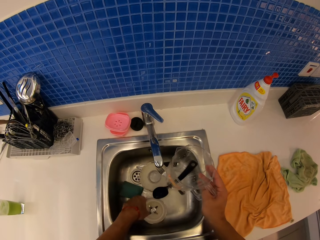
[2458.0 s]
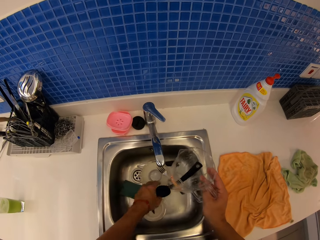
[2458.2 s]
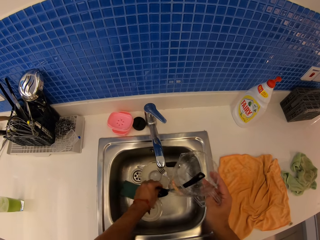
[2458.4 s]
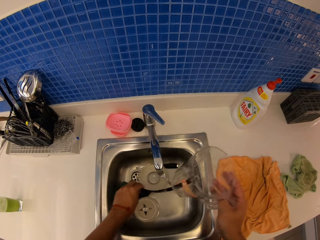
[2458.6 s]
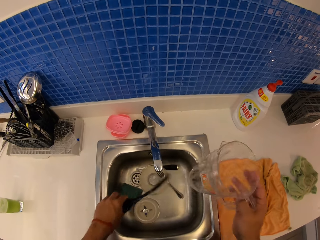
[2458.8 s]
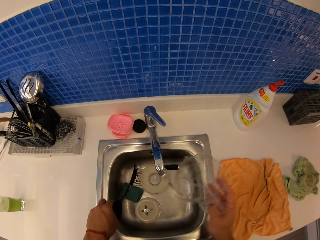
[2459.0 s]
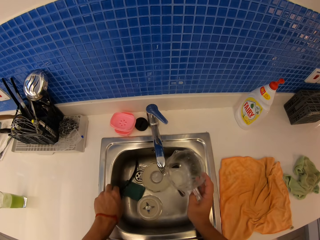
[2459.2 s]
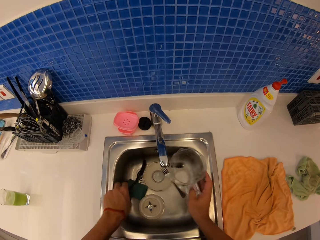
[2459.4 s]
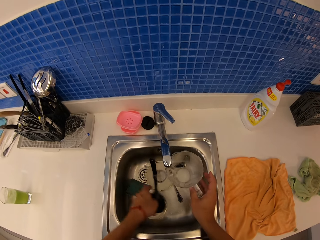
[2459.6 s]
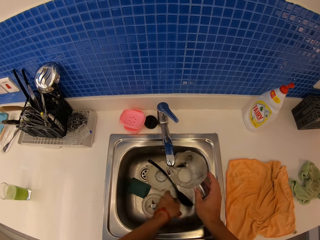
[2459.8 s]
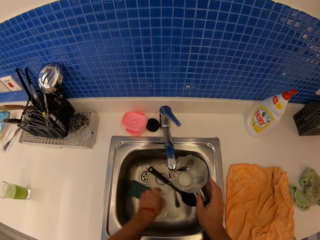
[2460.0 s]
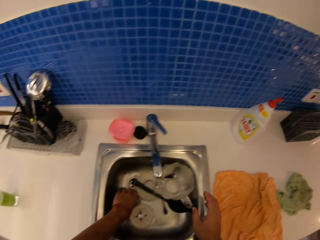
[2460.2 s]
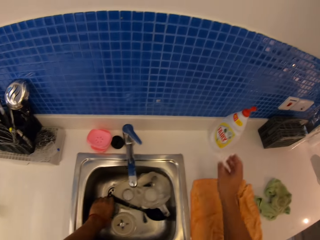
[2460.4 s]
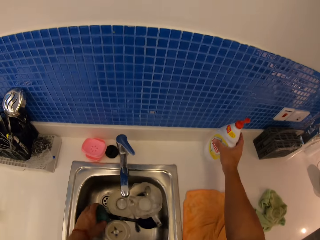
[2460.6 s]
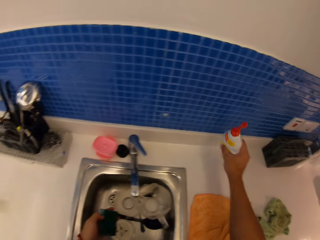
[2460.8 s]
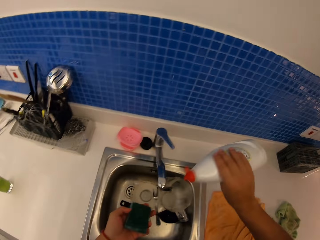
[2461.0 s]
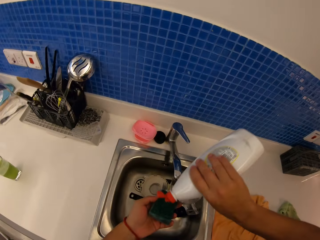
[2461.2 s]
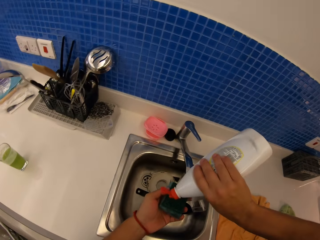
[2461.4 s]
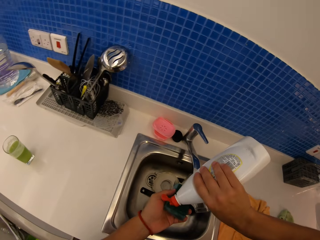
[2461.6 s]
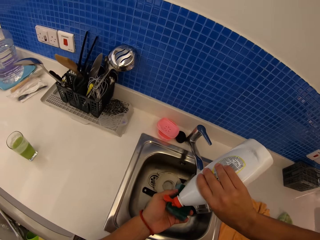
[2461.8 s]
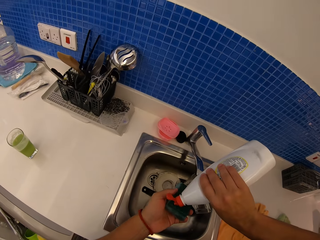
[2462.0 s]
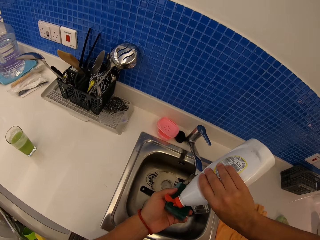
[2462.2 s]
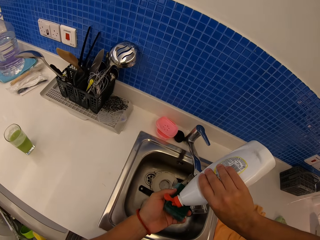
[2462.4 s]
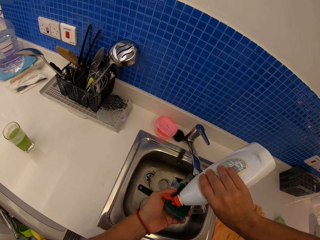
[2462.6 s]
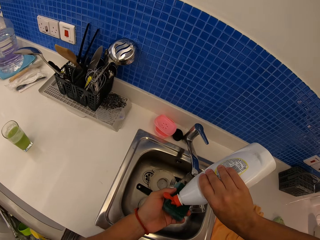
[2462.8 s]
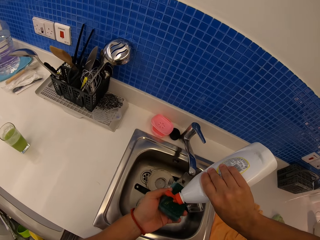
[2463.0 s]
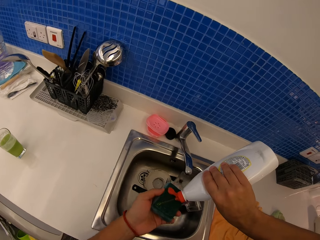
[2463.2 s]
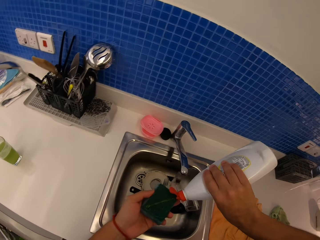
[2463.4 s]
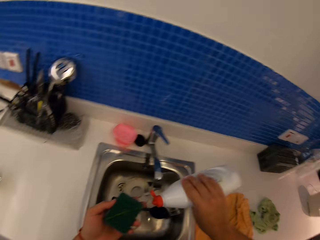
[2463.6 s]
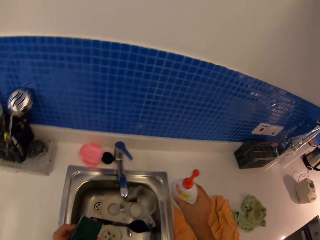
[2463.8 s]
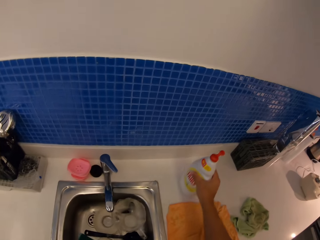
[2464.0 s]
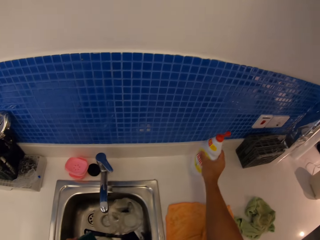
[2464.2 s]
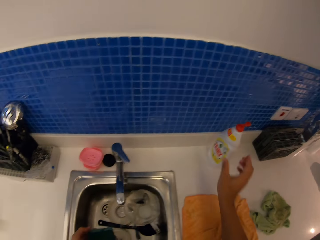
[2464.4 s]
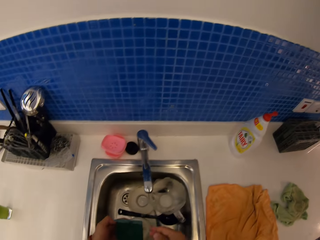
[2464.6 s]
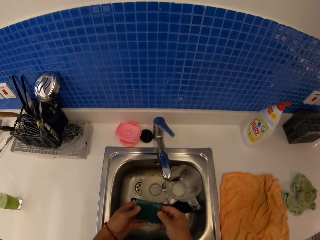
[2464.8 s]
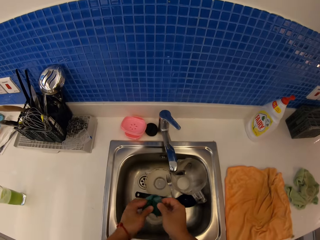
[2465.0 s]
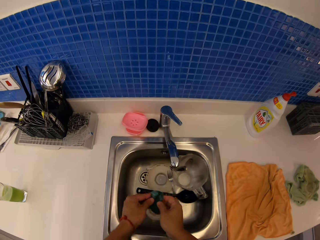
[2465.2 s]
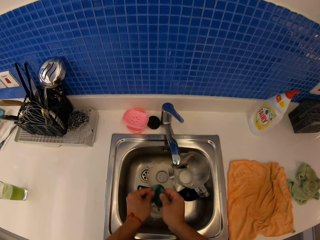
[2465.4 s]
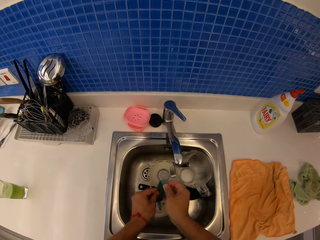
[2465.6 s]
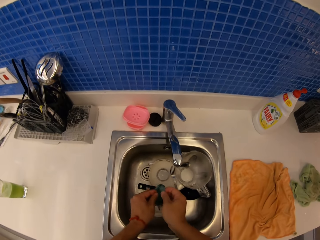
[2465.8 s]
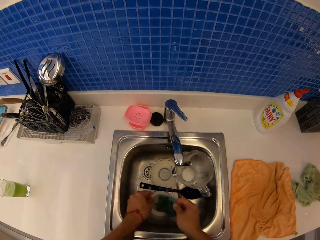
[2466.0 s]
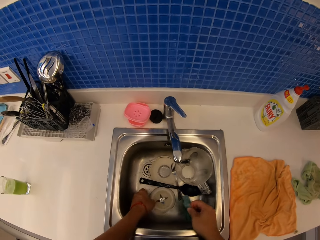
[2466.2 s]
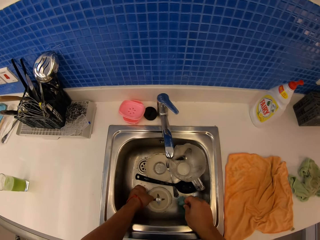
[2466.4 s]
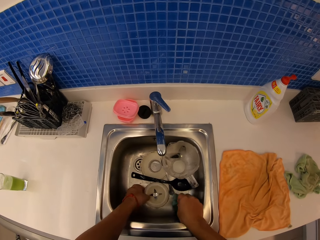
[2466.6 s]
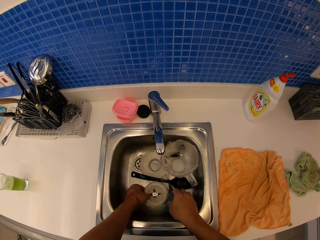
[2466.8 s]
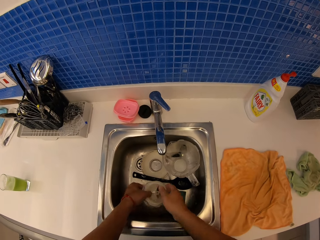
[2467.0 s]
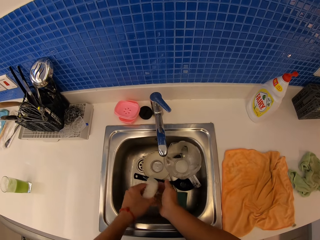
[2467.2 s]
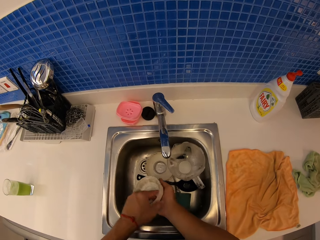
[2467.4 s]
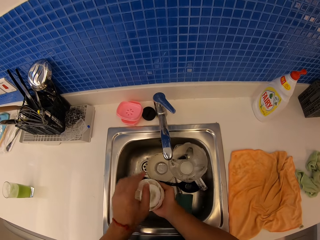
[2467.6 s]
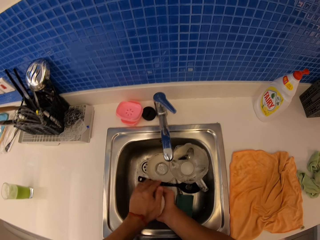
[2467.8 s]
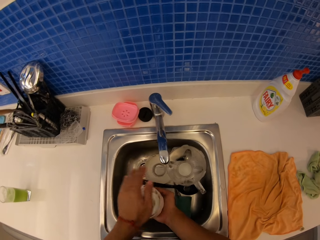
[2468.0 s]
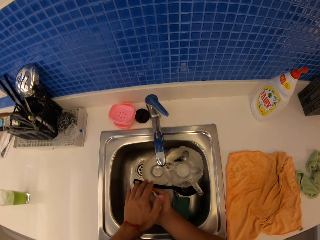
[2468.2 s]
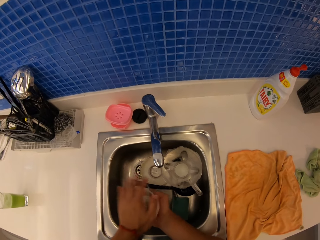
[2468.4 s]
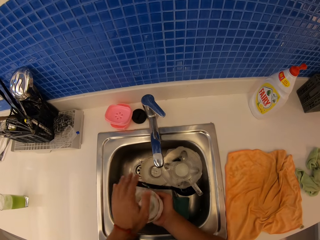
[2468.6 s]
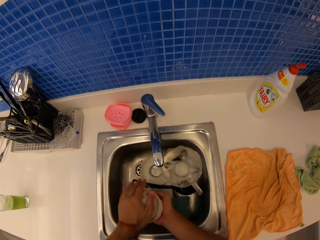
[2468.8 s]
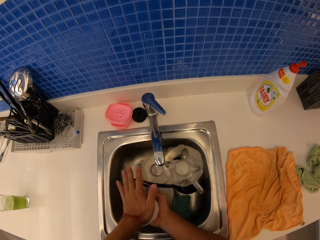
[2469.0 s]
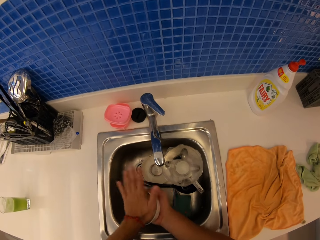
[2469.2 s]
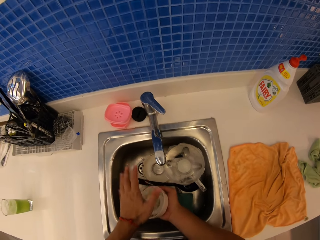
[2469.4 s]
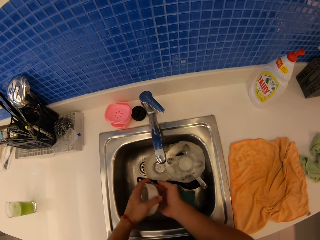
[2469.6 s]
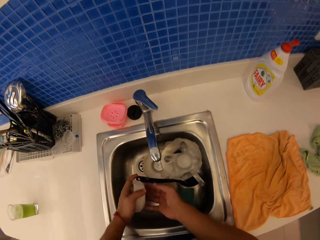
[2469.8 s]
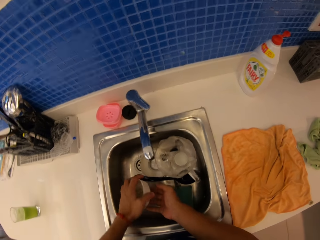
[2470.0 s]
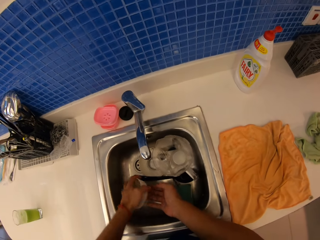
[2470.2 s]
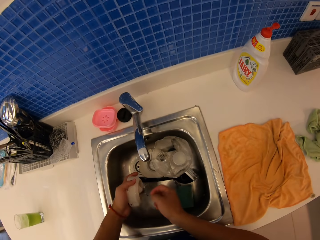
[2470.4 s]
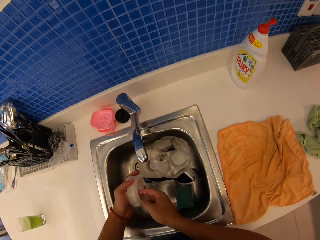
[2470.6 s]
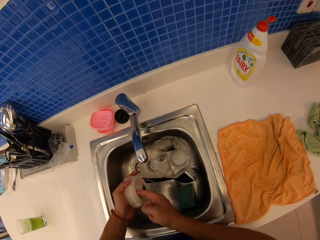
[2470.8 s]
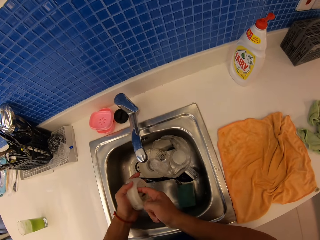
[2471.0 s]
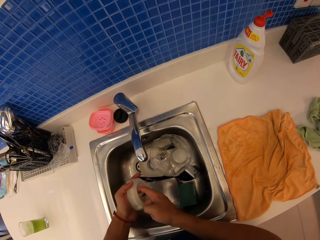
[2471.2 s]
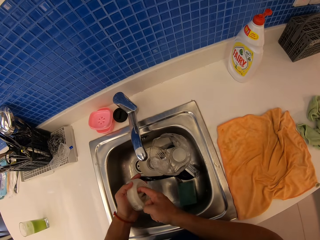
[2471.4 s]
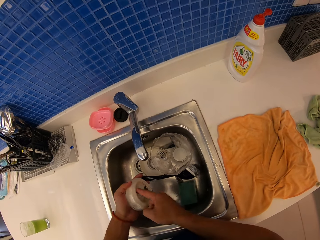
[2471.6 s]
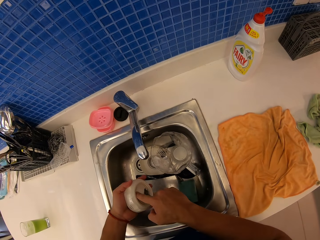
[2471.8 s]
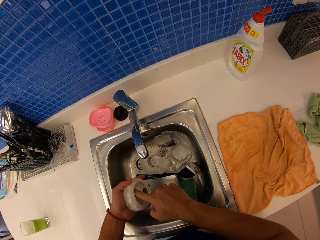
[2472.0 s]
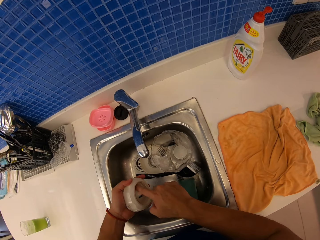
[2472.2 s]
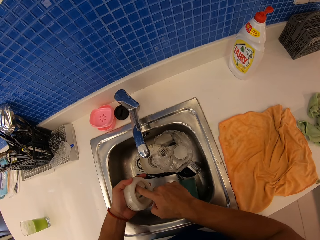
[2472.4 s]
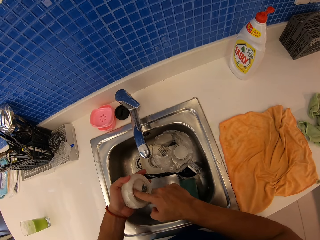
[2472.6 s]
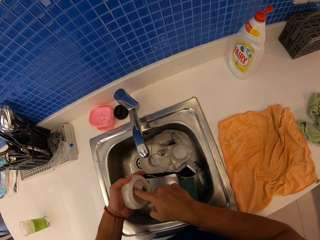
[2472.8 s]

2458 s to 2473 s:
The camera wearer picks up a jar. They move a spatula. They put the jar in a sink. They pick up the bottle of soap on the countertop. They apply soap on a scrubber. They put the bottle of soap on a kitchen counter. They clean the utensils in the sink. They pick up a base of a blender, and handle the base of the blender.

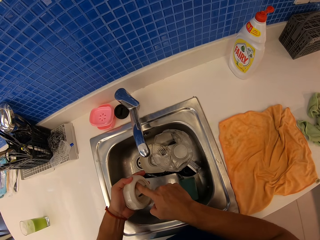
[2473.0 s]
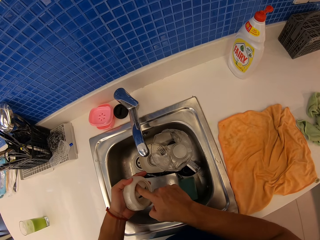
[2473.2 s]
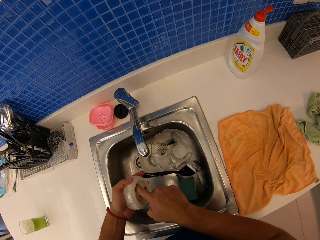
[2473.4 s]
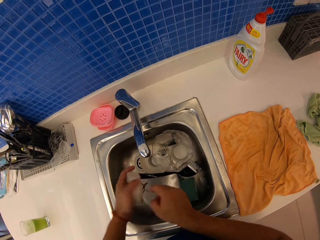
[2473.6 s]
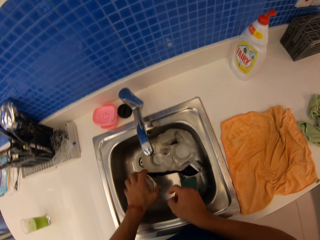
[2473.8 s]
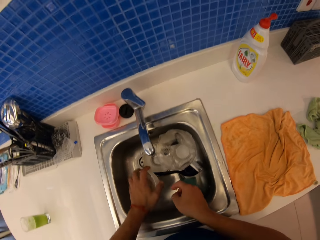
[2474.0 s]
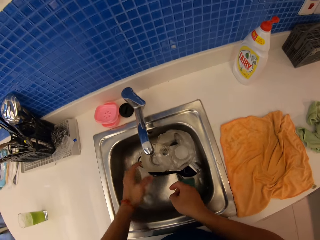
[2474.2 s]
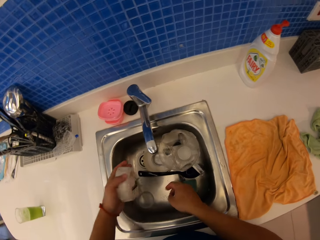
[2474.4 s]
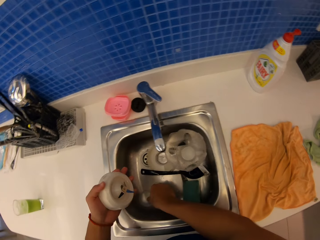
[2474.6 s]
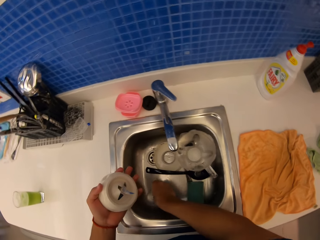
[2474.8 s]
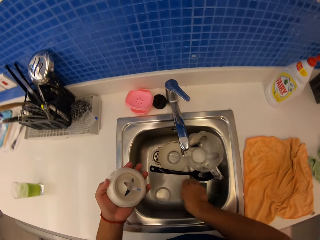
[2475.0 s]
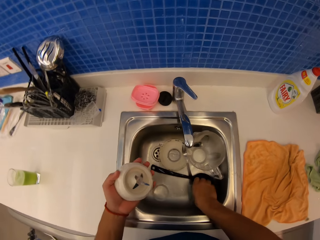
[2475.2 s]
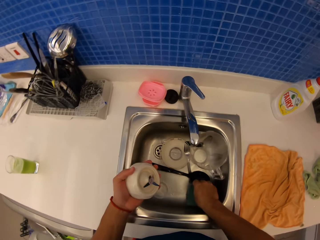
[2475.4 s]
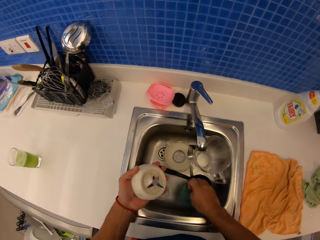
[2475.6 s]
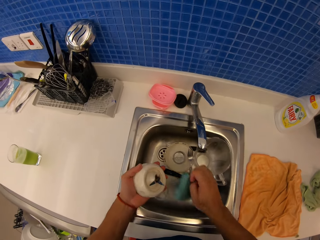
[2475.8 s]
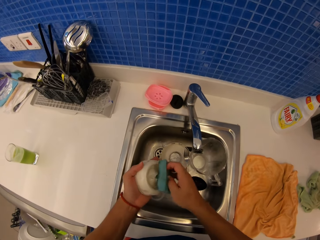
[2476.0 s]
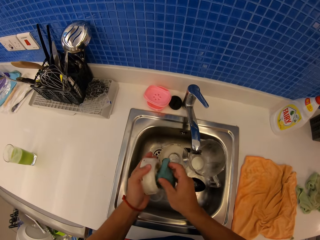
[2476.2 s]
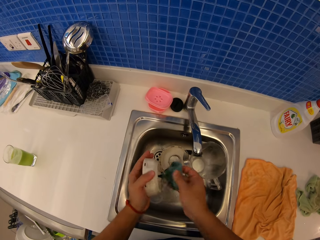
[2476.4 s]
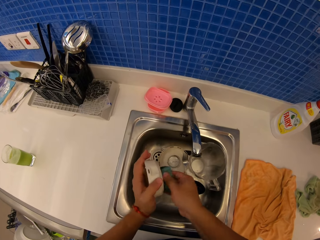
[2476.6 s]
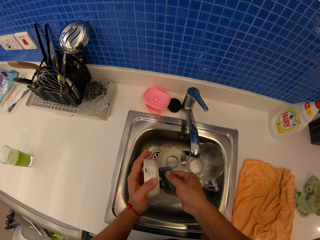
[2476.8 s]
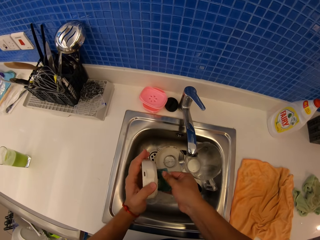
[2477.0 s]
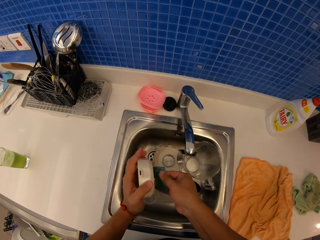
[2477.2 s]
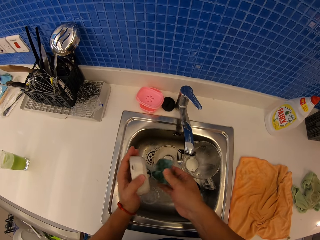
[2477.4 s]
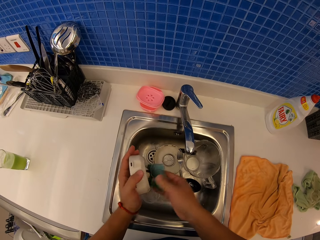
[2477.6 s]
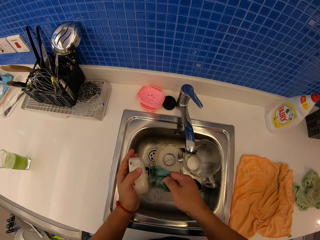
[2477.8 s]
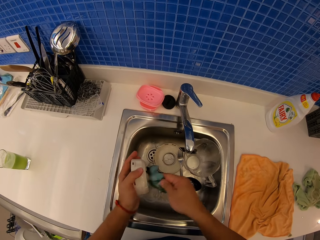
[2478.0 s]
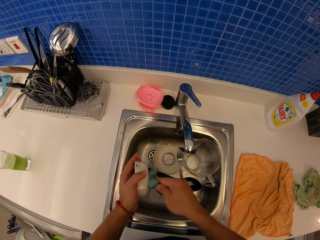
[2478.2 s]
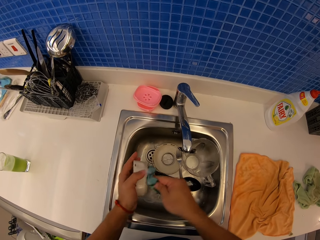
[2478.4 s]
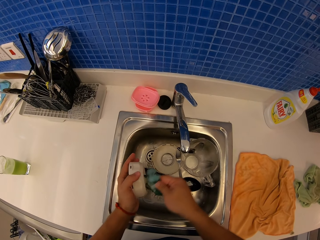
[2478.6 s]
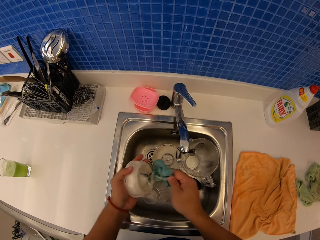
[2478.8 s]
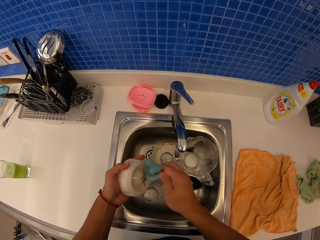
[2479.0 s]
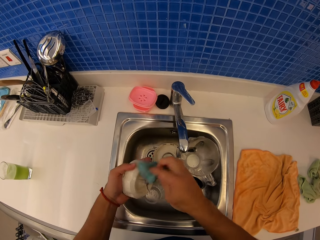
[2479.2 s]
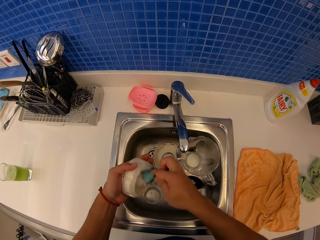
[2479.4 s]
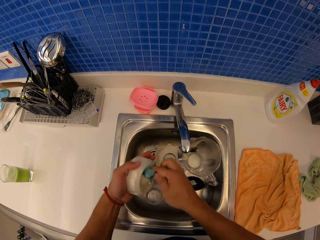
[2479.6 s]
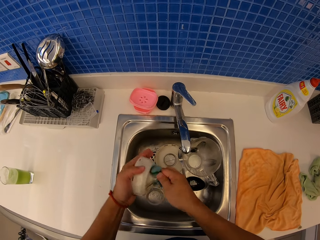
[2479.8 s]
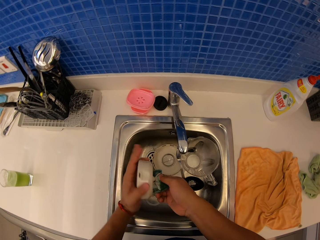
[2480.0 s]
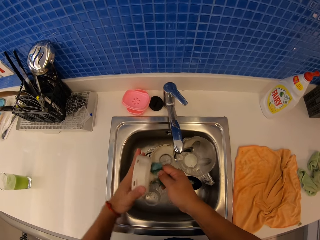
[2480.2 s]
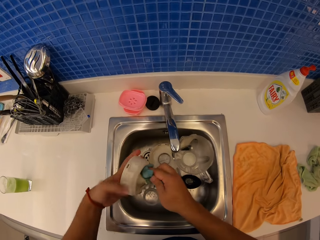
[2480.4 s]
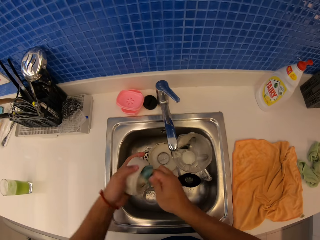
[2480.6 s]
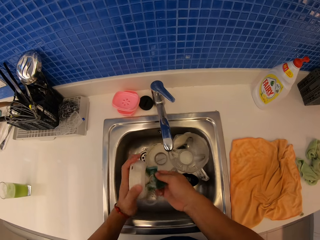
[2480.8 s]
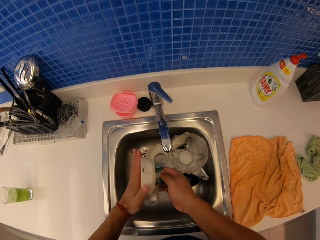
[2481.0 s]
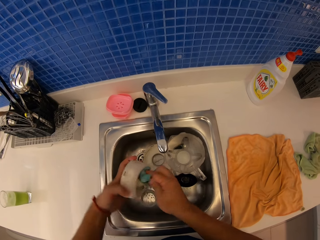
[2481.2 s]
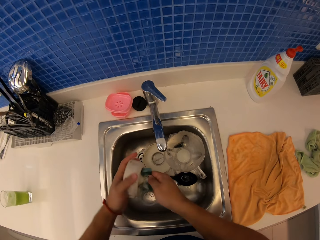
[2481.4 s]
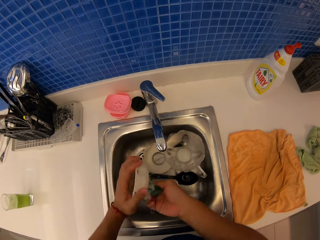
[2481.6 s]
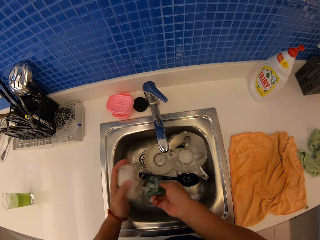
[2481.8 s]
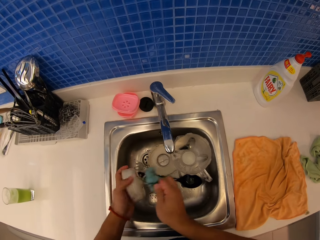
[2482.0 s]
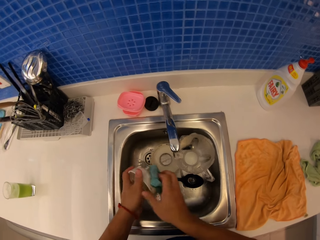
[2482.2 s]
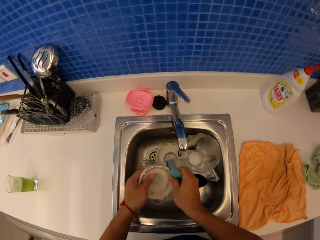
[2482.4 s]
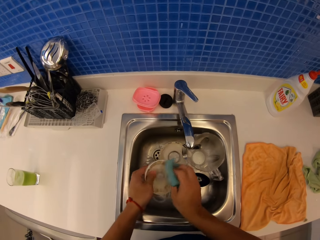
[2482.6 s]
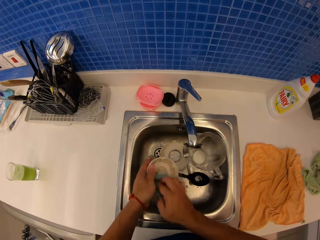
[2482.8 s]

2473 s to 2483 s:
The camera wearer picks up a scrubber. They scrub the base of a blender with the scrubber.
